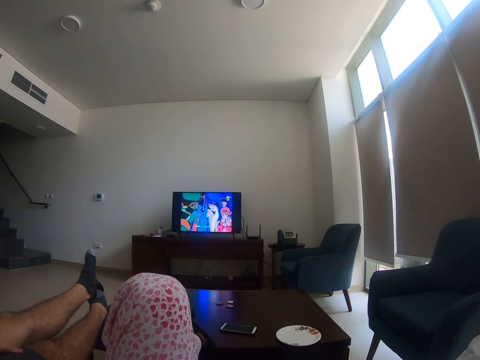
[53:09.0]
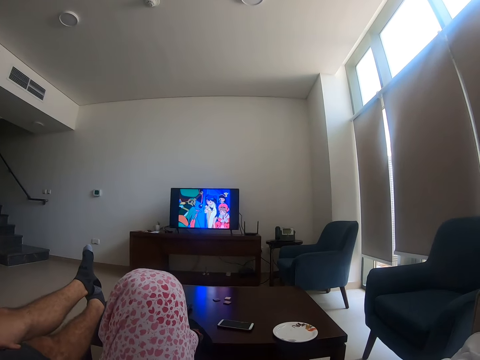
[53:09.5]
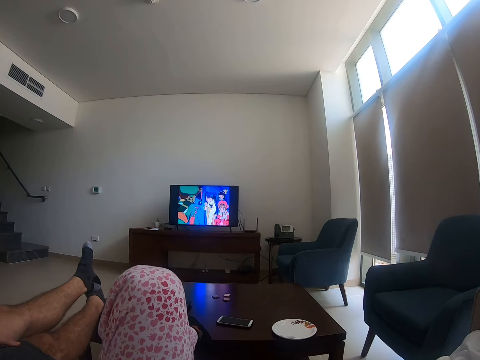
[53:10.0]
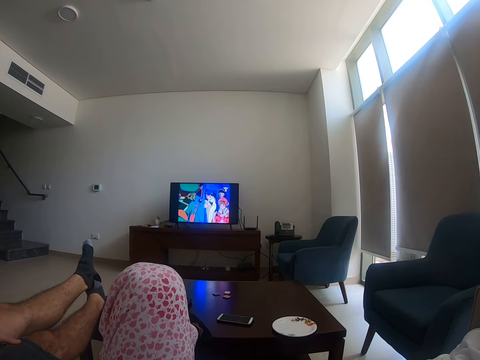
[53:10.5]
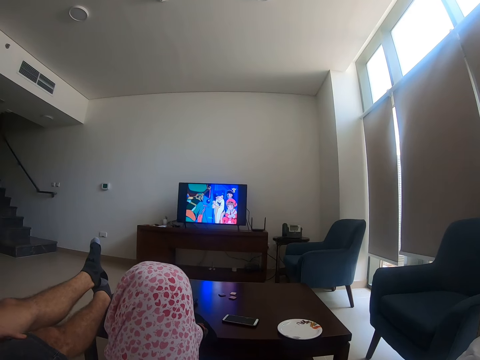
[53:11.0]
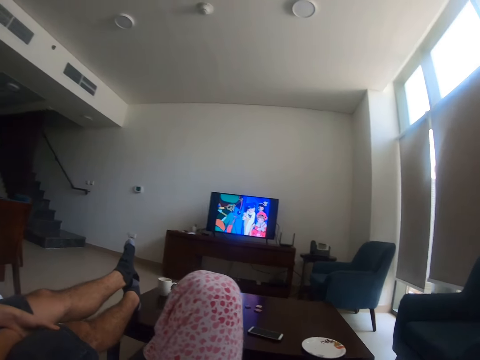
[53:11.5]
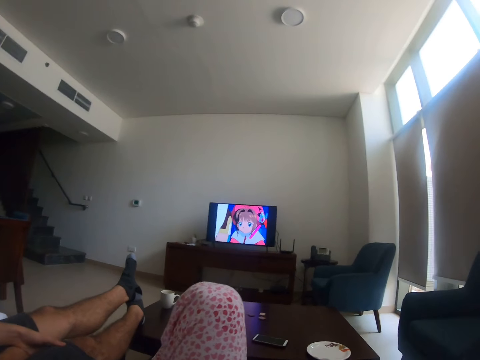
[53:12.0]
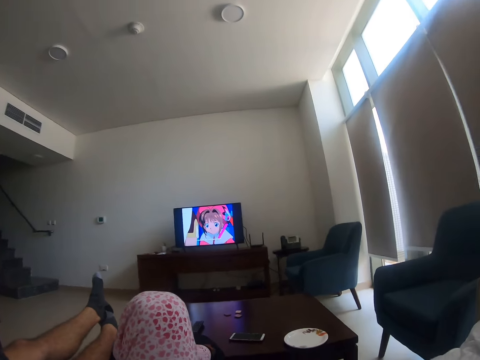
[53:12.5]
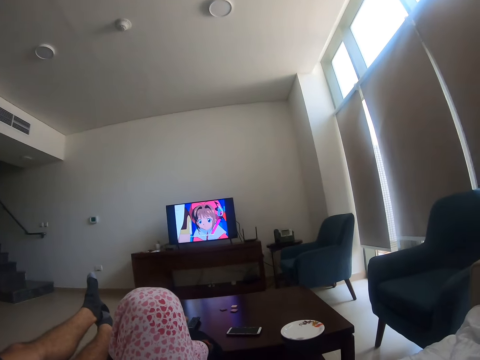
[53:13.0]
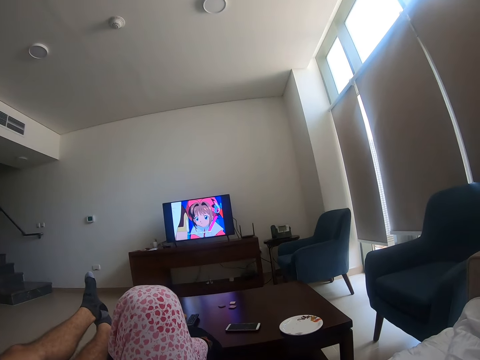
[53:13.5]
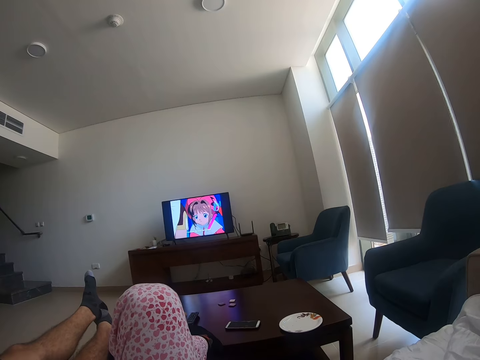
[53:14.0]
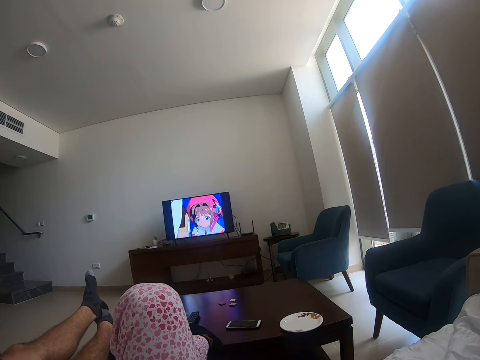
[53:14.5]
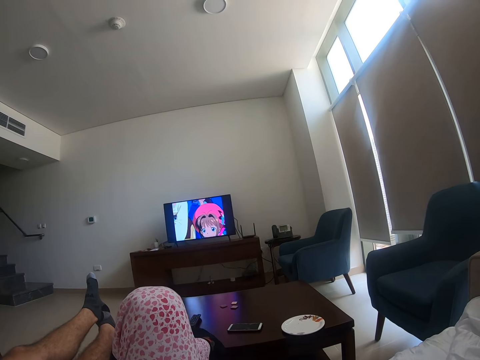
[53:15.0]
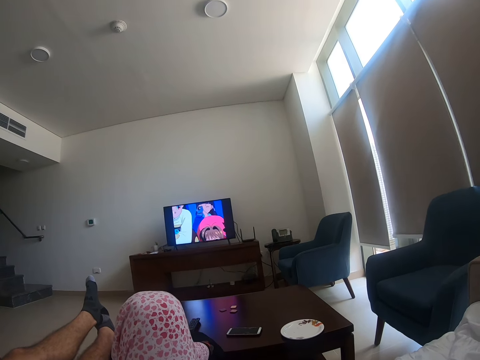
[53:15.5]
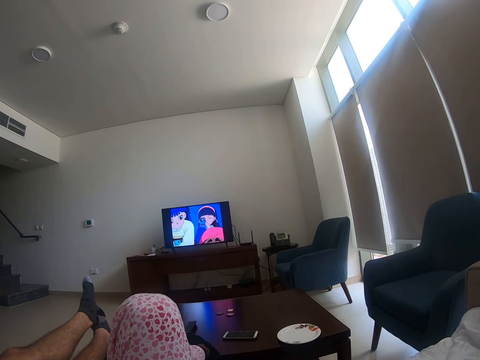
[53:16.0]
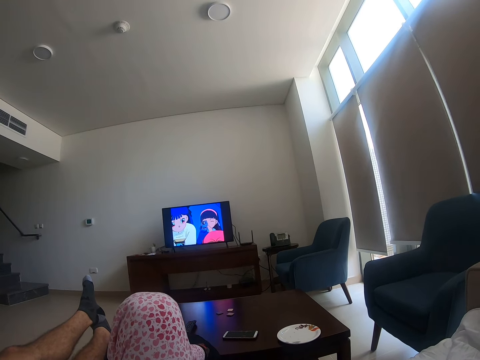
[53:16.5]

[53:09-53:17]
The camera wearer moves her body.

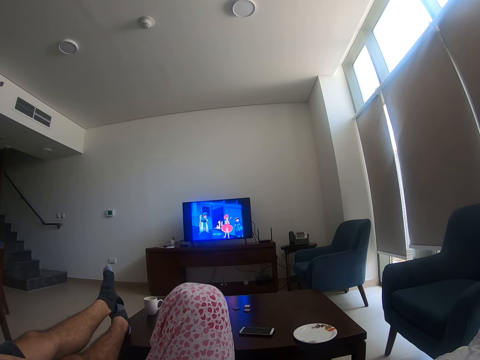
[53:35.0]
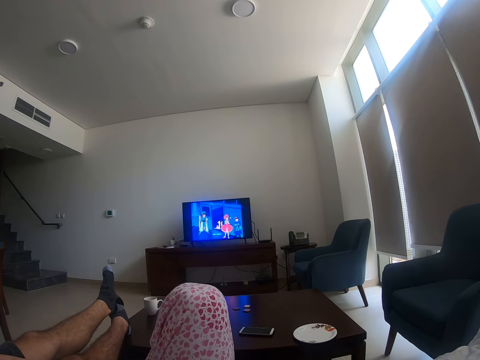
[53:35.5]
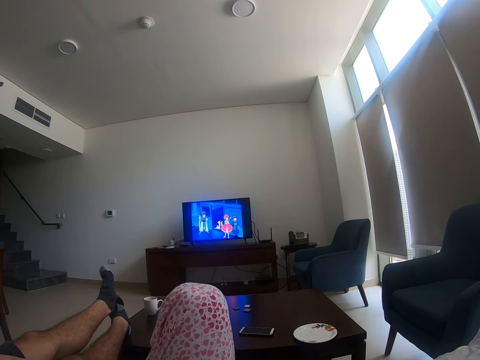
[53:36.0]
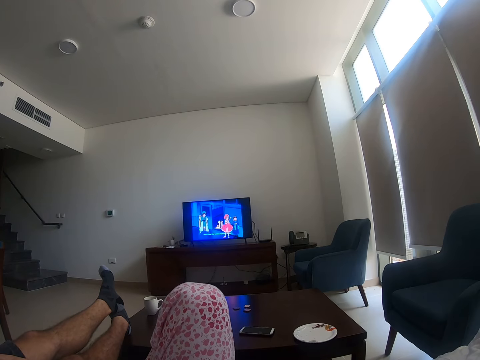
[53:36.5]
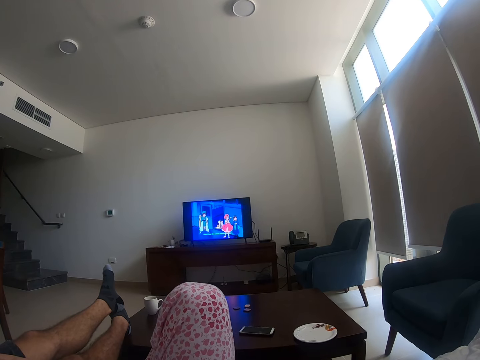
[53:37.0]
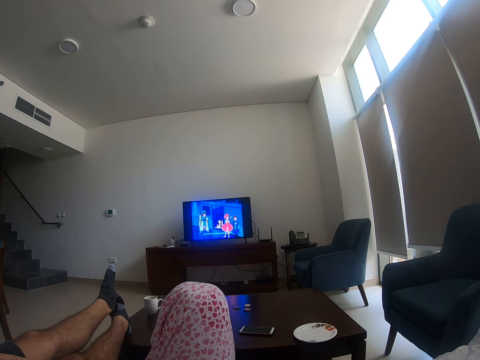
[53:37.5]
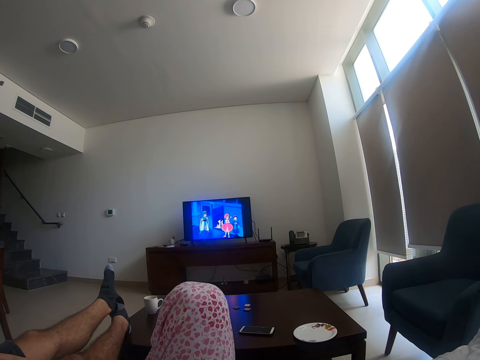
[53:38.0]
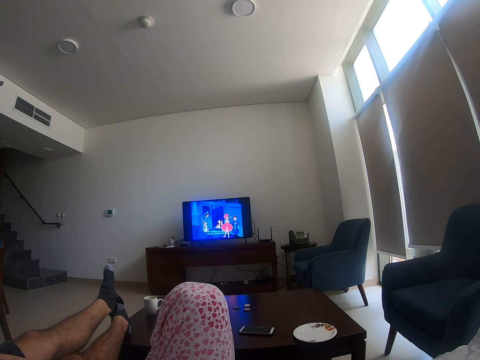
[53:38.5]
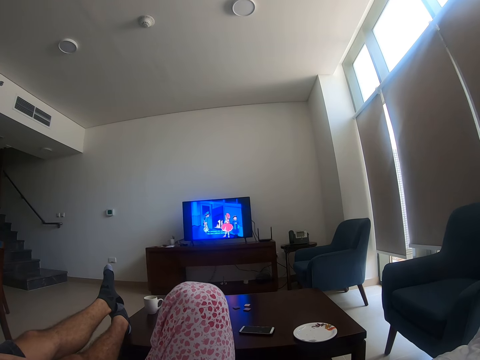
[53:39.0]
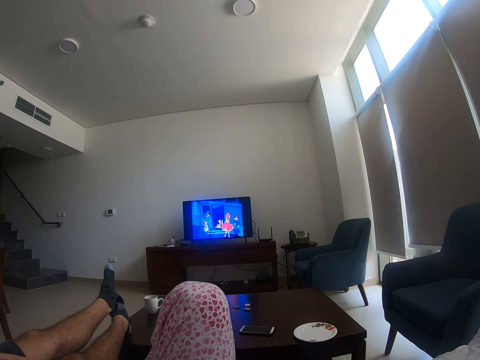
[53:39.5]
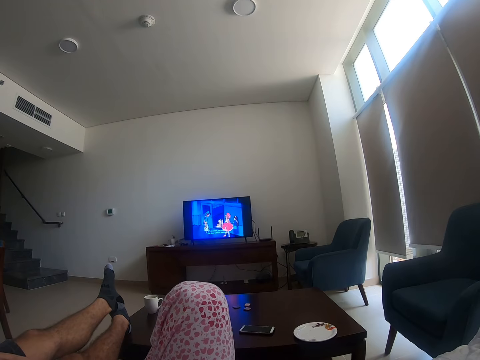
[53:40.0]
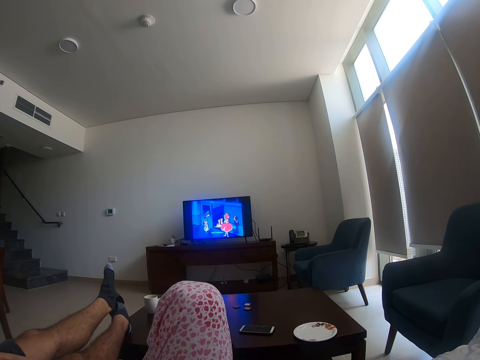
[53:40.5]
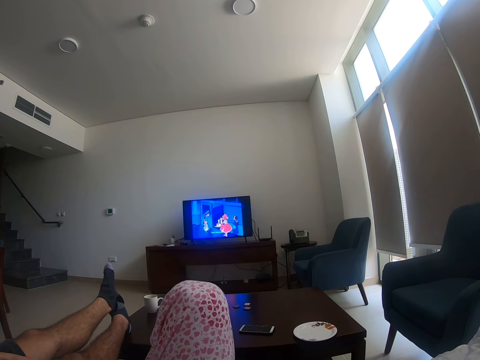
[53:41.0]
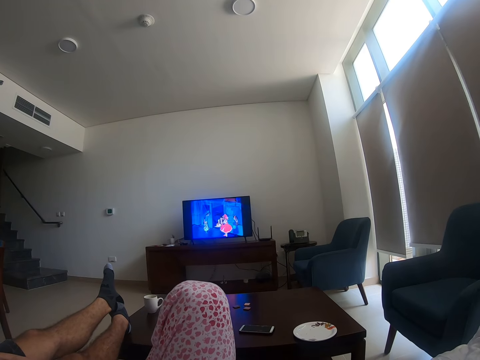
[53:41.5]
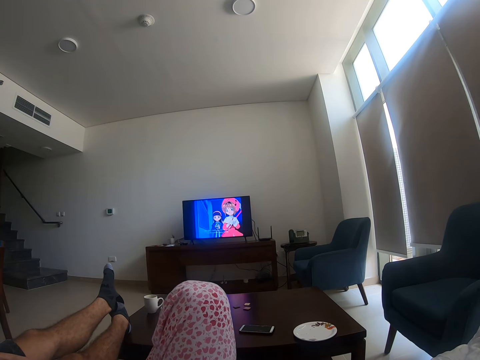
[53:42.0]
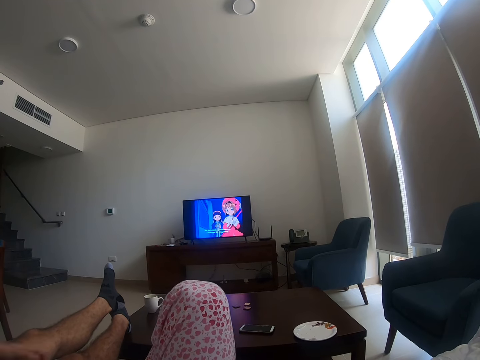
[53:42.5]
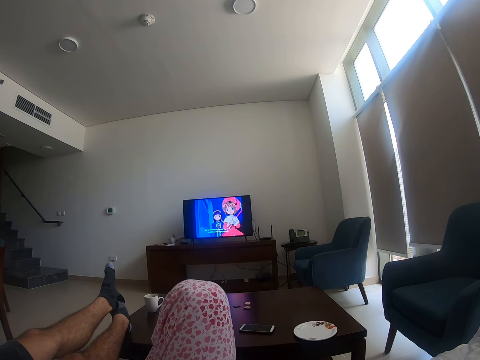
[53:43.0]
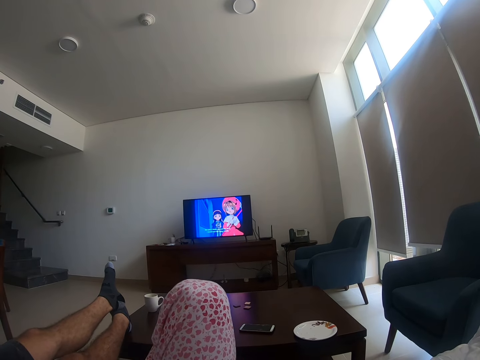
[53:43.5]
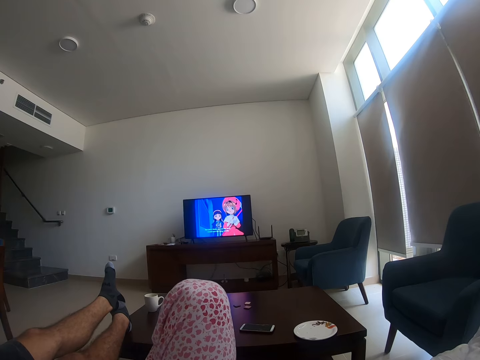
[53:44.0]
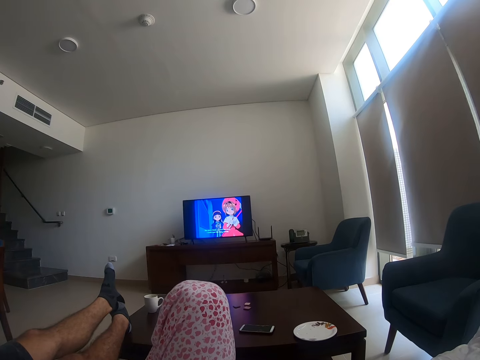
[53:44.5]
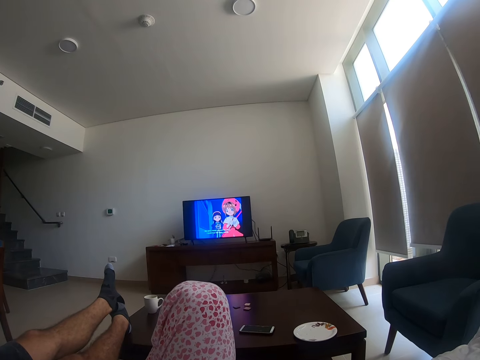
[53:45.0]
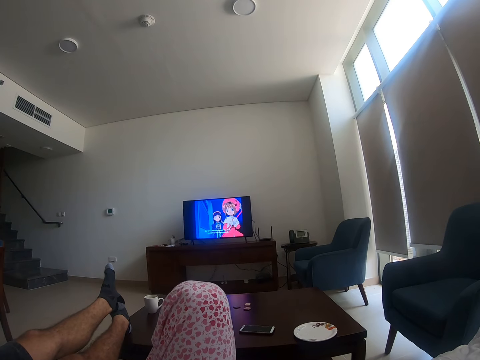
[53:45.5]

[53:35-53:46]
A person moves his feet. The camera wearer moves her left leg. The person moves his hand.

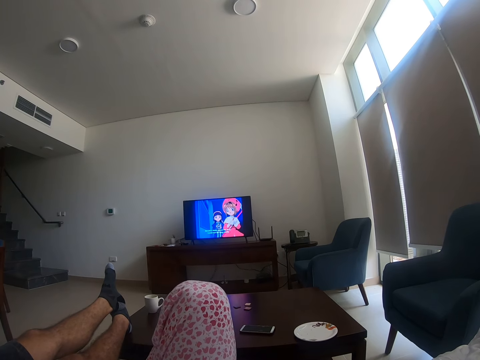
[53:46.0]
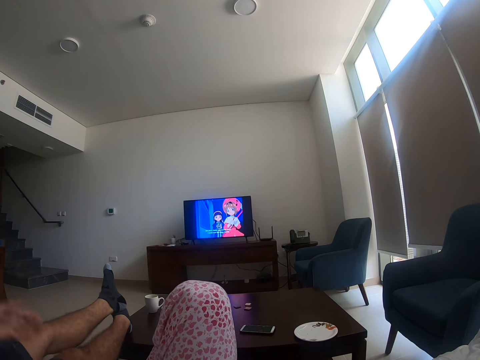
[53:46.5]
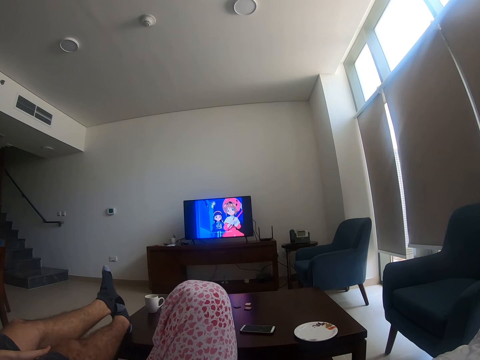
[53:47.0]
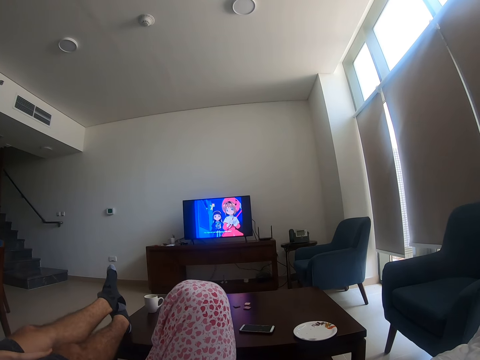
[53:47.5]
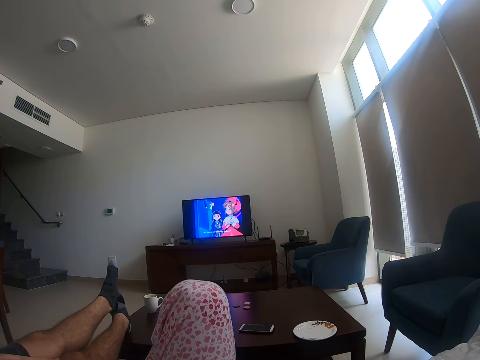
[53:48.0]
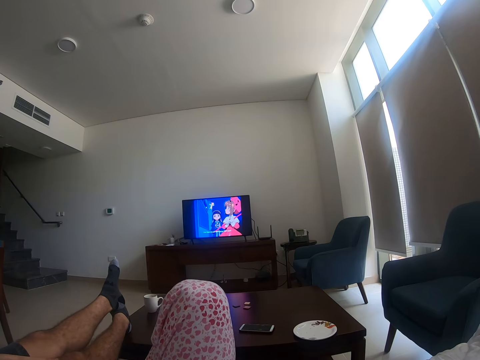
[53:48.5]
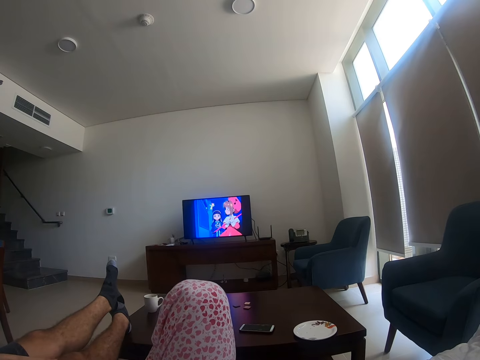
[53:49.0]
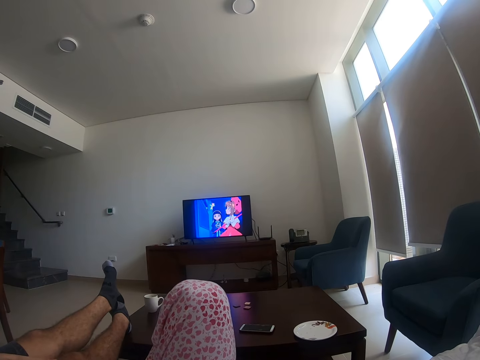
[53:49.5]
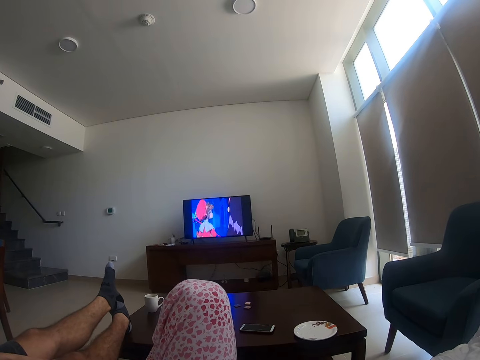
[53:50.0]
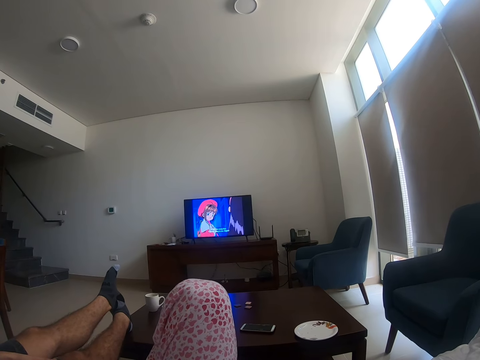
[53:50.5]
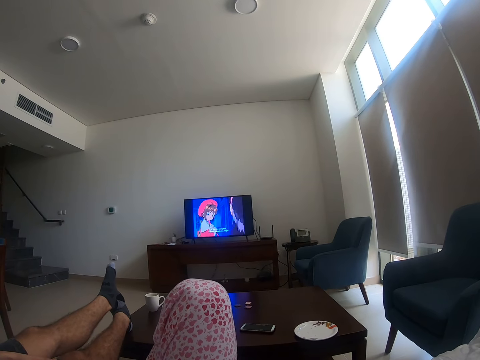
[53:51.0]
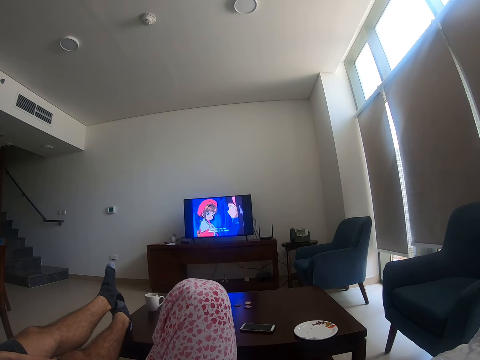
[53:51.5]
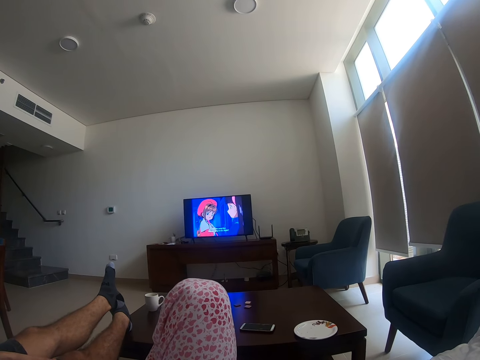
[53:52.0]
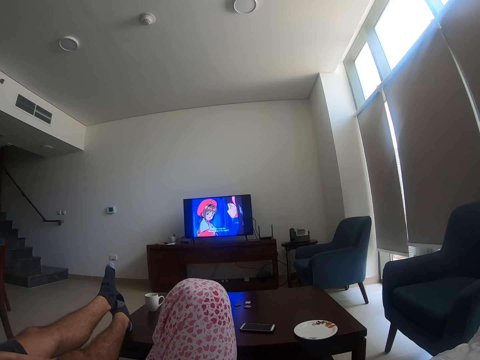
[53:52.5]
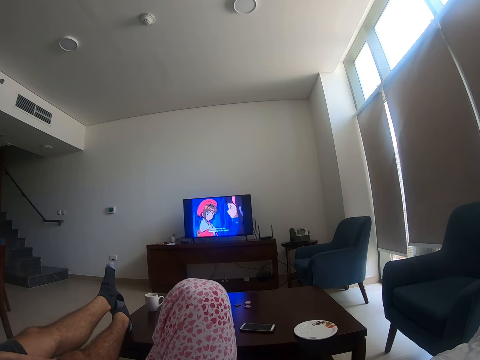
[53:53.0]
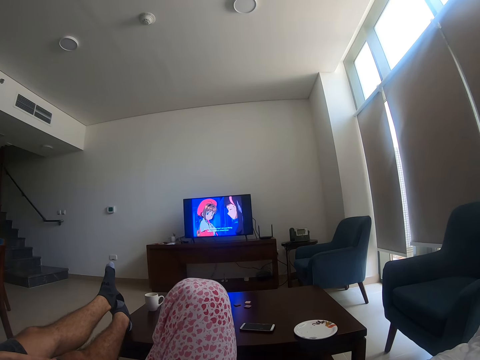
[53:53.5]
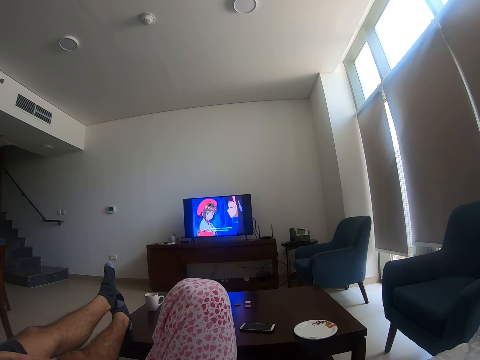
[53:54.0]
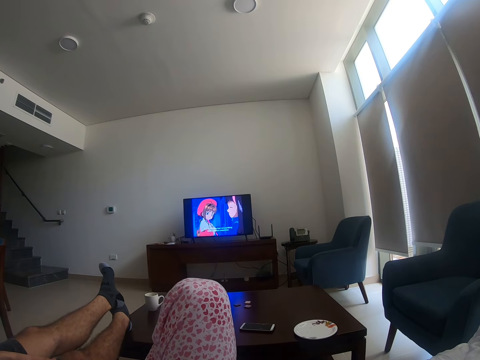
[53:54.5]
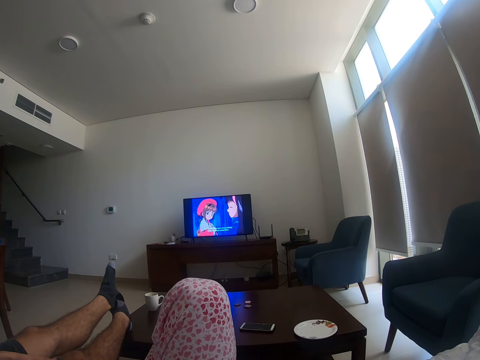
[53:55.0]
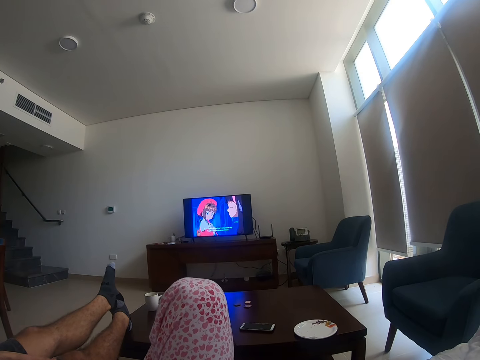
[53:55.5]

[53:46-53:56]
A person stretches his leg.
